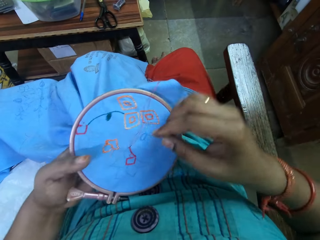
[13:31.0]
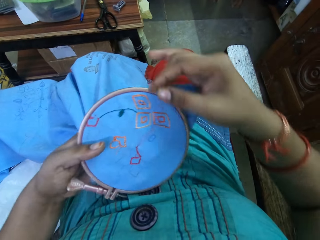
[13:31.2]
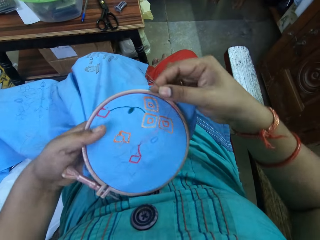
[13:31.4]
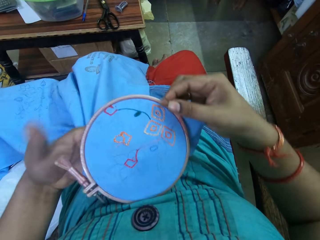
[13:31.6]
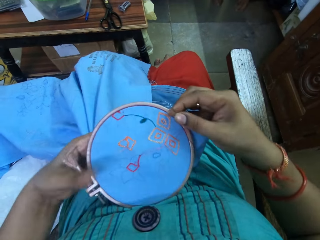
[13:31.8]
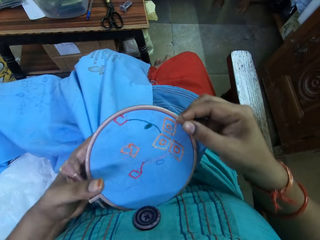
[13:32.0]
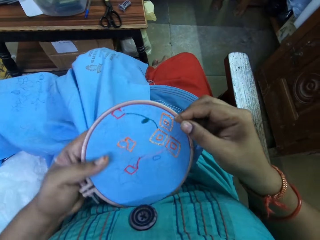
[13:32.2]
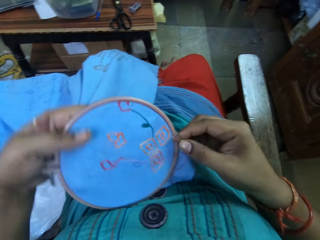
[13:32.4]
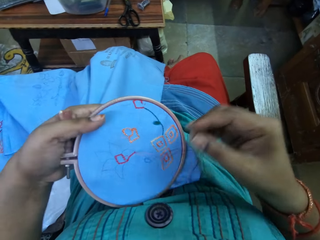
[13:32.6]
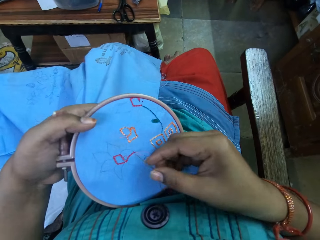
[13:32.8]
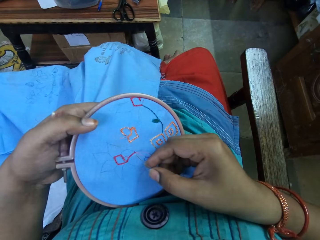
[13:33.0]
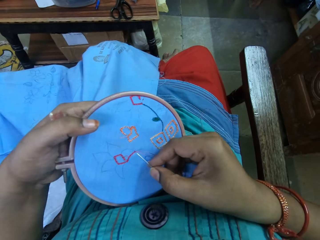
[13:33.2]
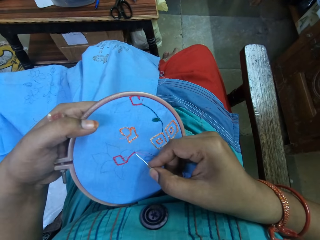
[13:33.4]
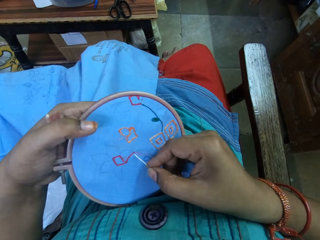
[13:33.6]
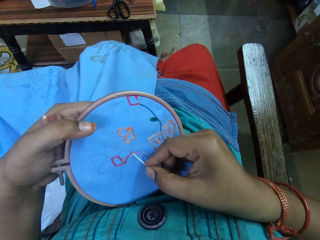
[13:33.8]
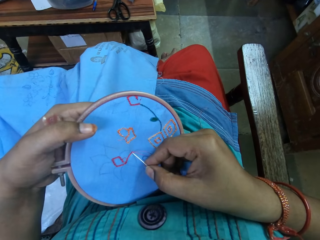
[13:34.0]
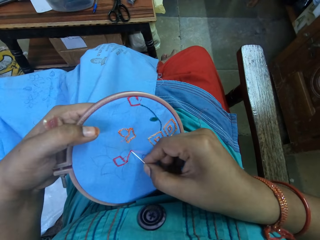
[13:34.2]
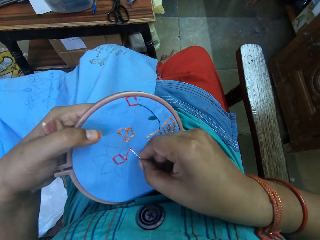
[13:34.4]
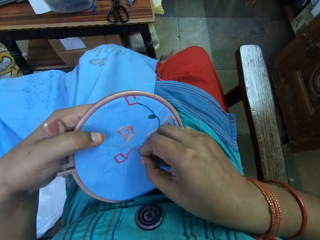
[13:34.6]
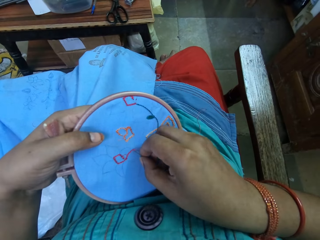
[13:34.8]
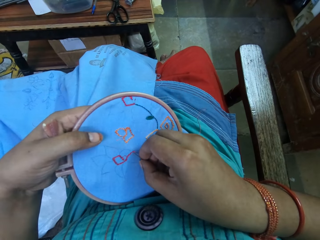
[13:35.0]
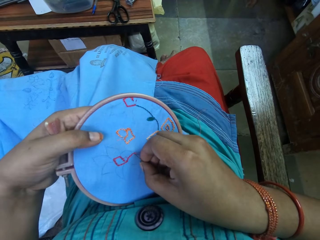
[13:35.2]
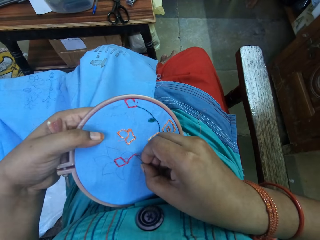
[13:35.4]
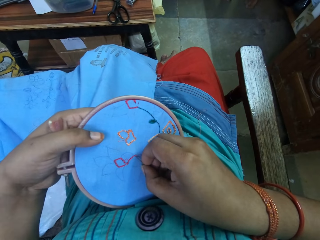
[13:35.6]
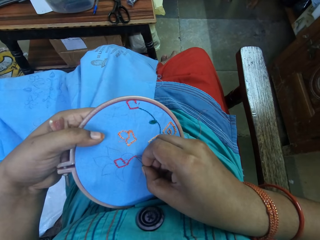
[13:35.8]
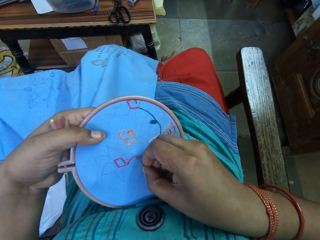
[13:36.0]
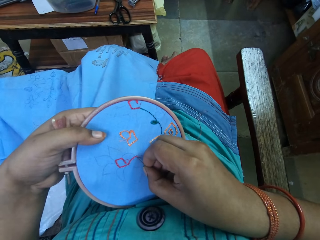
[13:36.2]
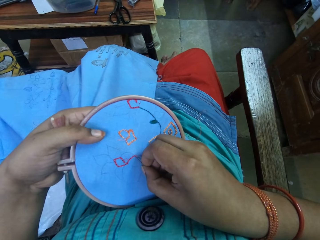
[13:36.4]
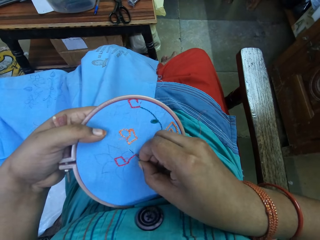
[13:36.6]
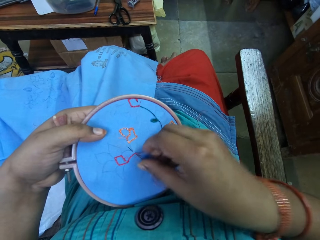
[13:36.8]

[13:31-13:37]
The camera wearer rotates the fabric in her hands. She sews the decorative flowers on the fabric with a hand needle and a thread.

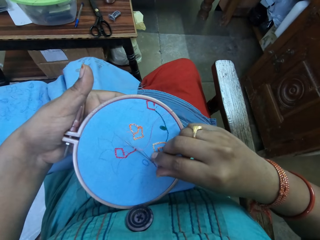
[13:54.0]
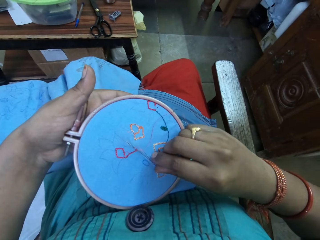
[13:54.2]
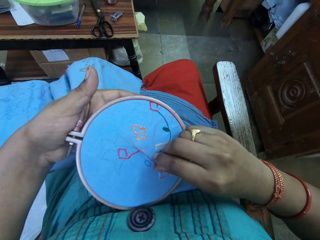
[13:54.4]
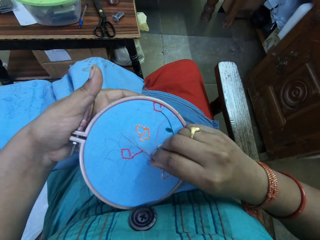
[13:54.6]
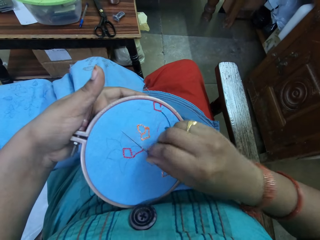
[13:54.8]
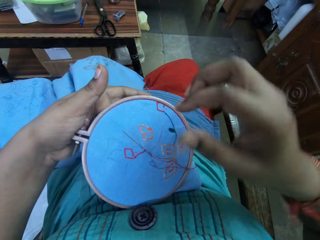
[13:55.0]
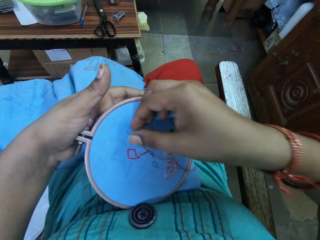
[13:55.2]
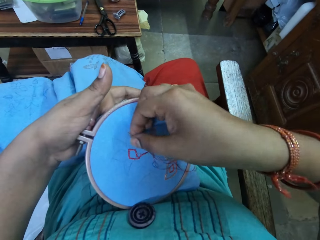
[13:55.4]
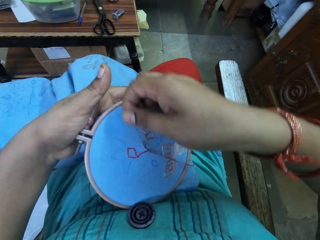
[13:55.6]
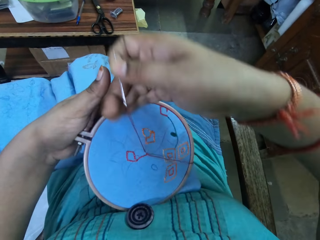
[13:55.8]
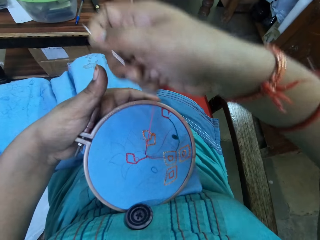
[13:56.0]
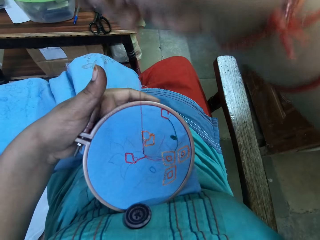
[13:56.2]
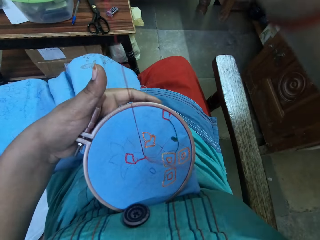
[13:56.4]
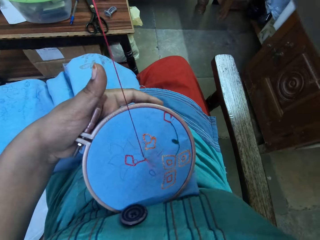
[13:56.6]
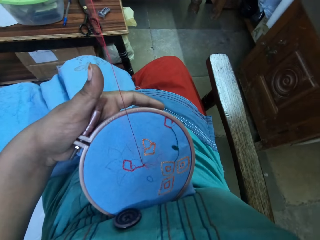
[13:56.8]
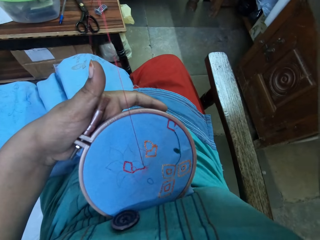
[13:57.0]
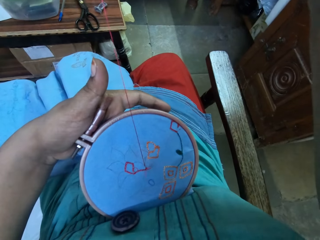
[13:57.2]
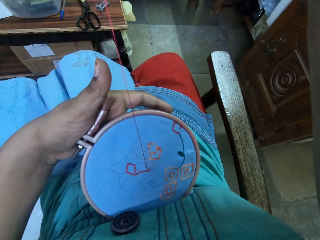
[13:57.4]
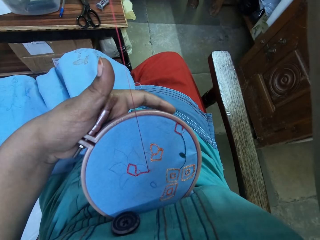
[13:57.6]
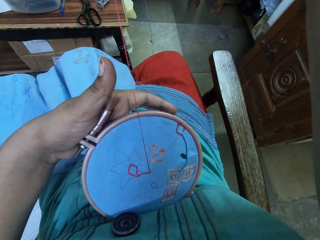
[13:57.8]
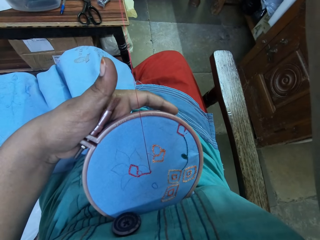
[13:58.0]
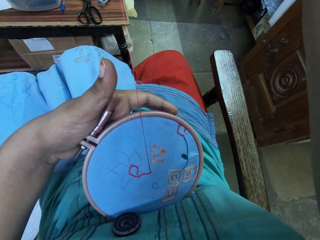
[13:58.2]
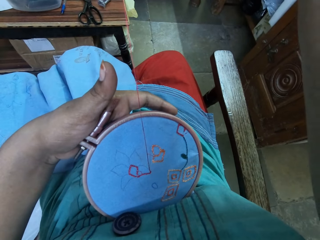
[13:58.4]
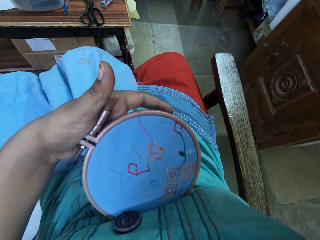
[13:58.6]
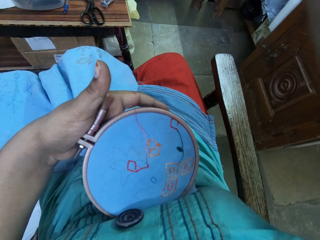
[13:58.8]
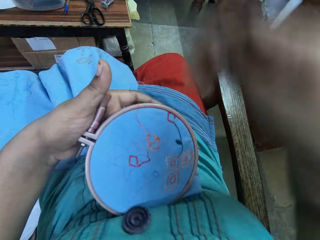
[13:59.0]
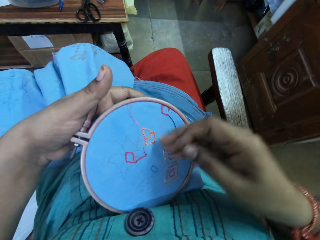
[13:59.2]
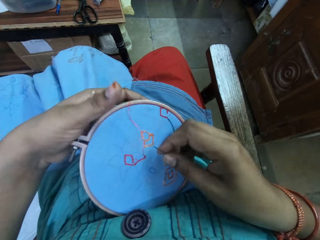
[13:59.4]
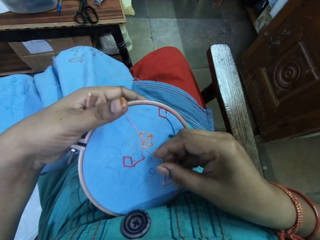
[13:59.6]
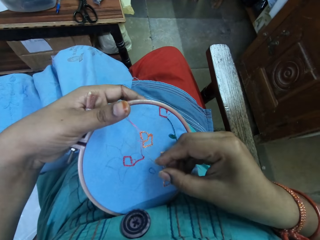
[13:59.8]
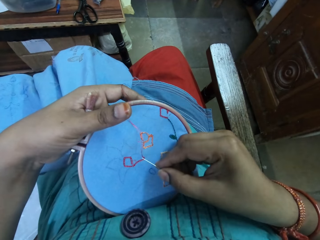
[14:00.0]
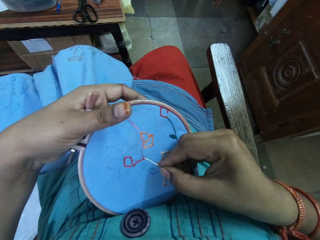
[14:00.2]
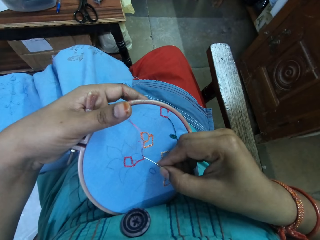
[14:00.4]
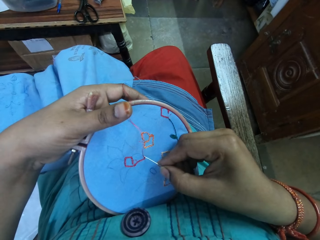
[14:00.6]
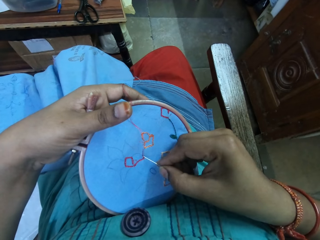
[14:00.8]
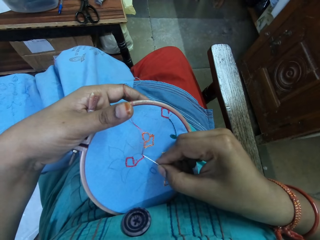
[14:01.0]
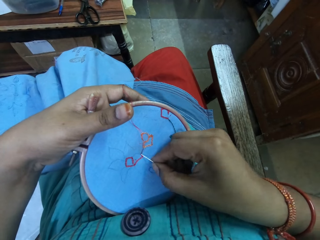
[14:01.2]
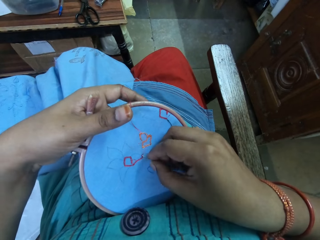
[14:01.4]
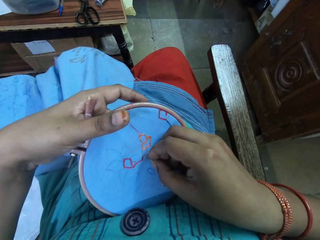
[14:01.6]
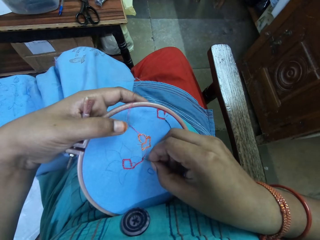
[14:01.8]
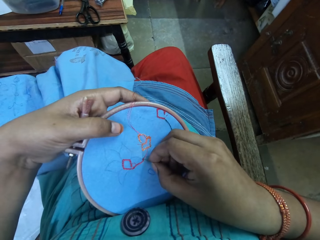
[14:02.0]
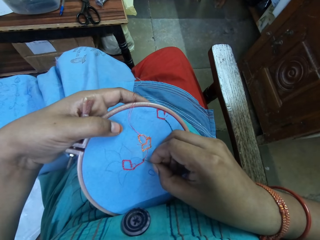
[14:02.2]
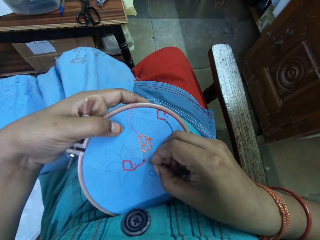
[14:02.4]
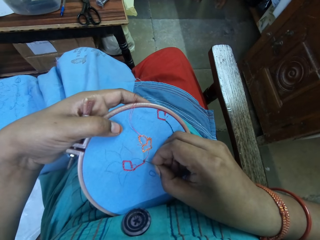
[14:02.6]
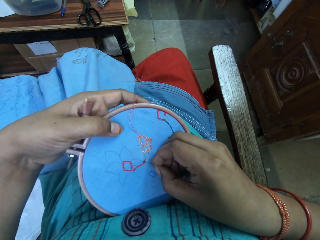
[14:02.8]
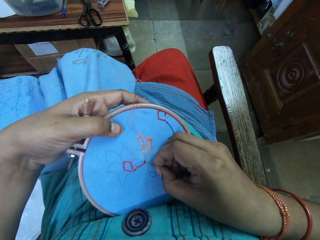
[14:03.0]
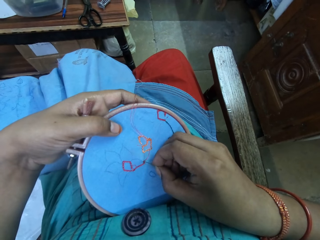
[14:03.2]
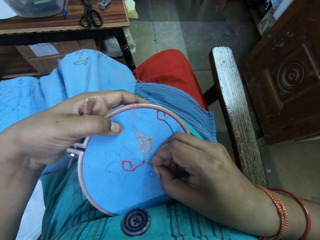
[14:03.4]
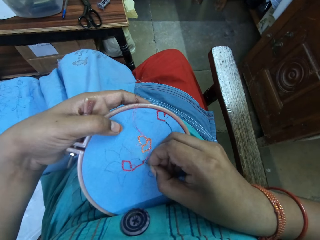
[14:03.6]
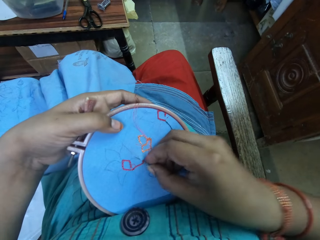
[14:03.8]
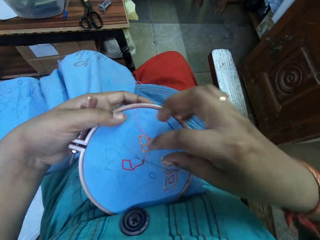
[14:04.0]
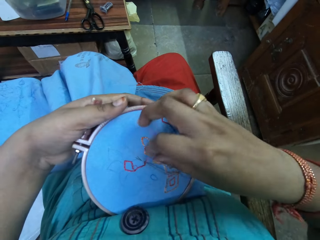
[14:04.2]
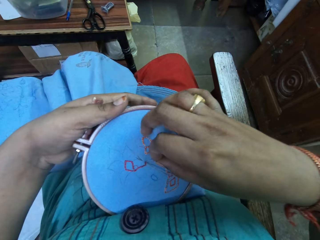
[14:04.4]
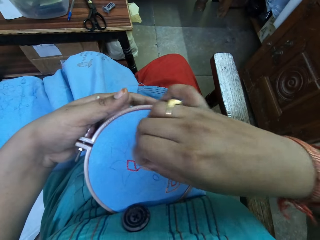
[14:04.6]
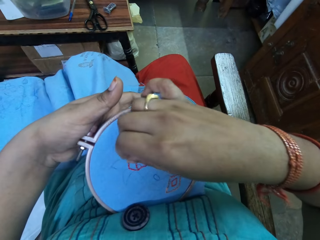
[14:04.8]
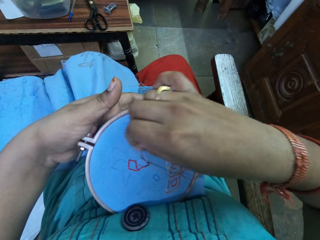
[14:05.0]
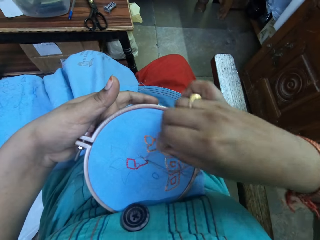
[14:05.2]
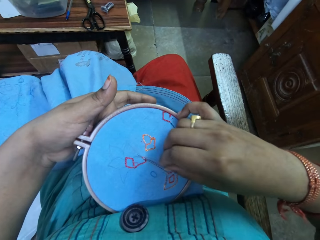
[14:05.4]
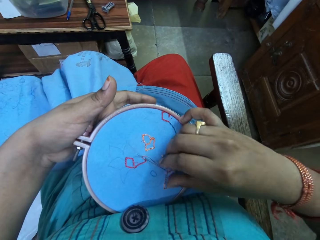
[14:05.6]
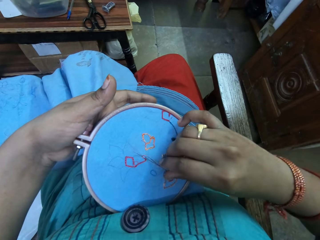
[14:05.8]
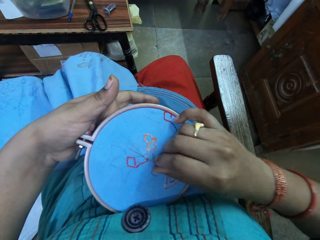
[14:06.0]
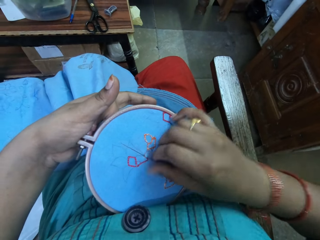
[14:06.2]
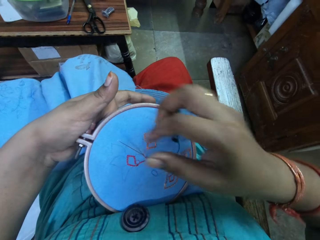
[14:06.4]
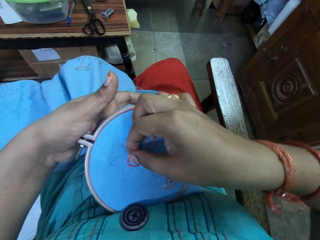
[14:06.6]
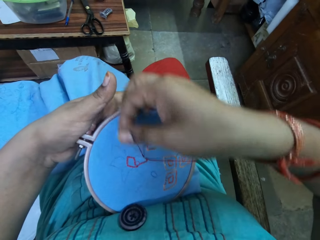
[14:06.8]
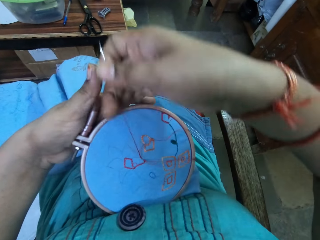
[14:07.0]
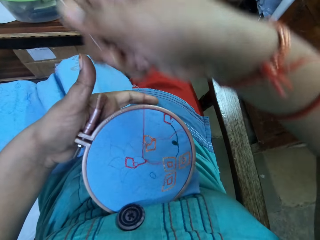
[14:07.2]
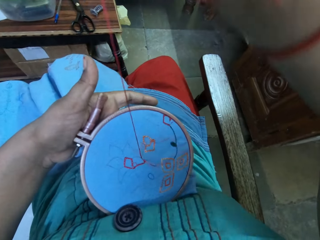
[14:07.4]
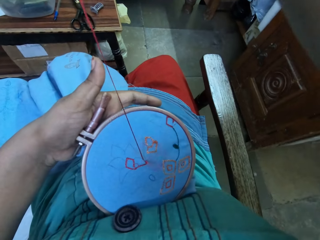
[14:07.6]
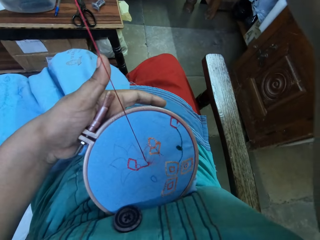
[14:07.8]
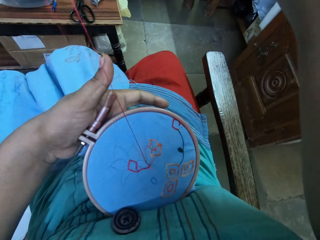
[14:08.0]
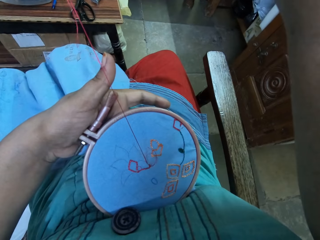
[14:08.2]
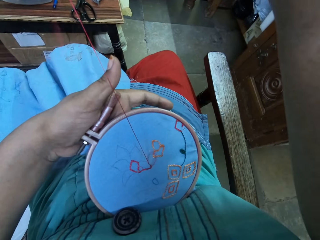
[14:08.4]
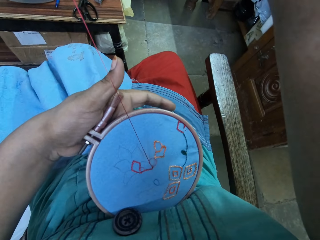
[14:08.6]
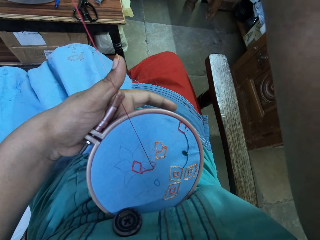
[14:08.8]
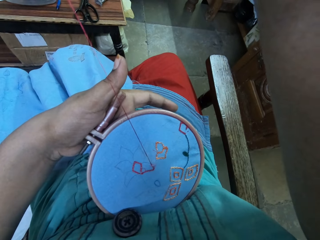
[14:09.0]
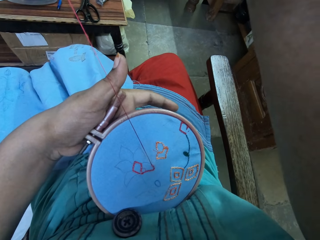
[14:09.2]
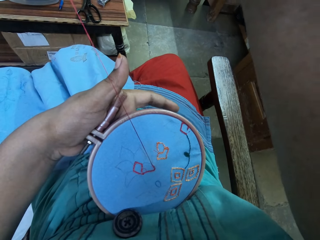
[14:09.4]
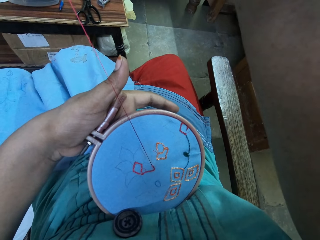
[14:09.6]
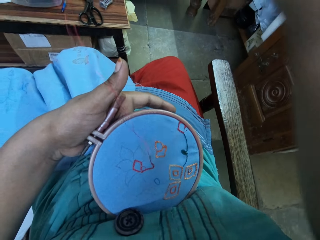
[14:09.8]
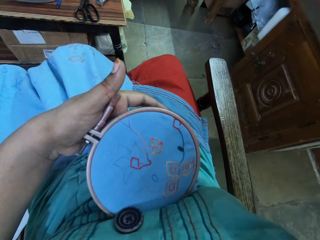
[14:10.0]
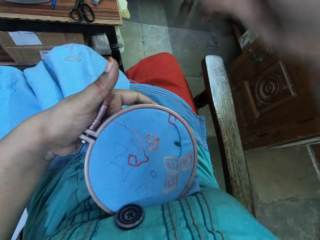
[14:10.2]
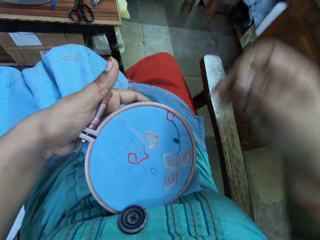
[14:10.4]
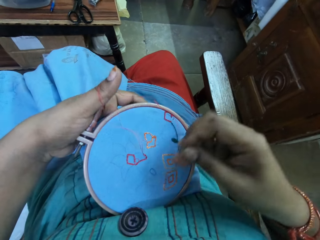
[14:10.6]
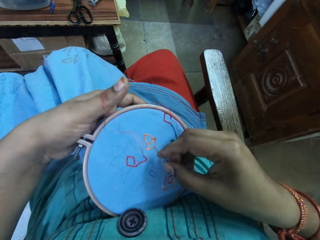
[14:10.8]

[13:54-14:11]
The camera wearer sews a cloth with a needle. They pull a thread. They sew the cloth with the needle. They pick the thread. They rotate the thread around the needle. They sew the cloth with the needle. They pull the thread.
